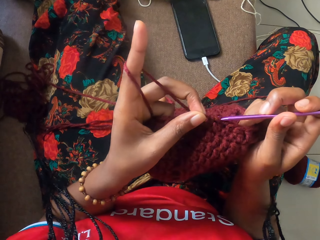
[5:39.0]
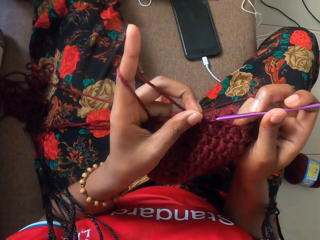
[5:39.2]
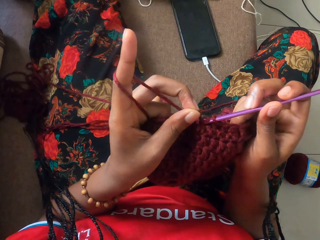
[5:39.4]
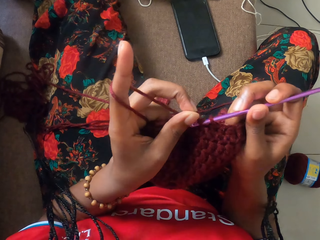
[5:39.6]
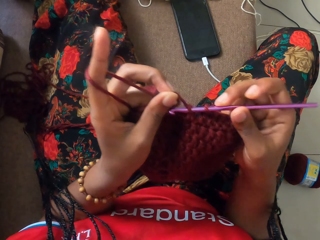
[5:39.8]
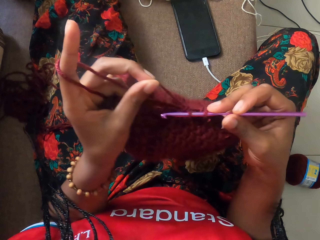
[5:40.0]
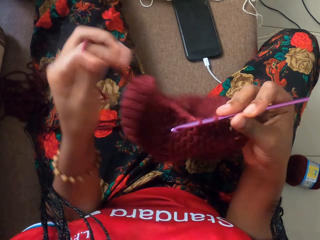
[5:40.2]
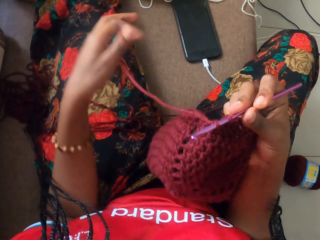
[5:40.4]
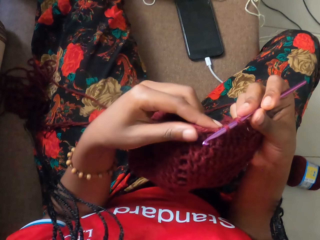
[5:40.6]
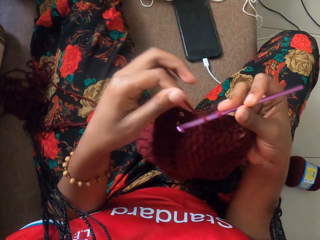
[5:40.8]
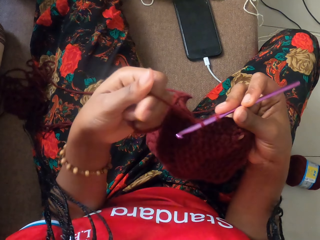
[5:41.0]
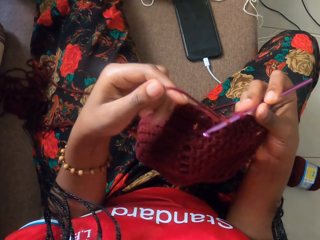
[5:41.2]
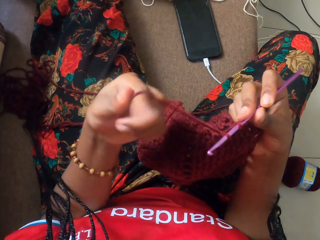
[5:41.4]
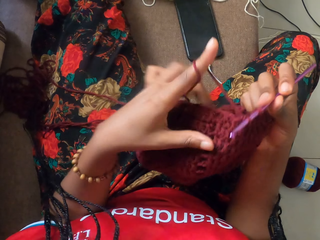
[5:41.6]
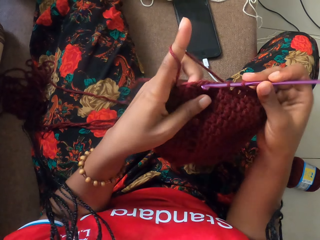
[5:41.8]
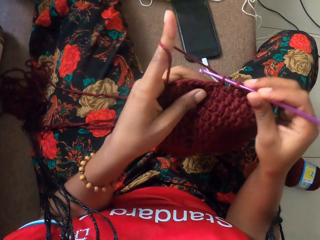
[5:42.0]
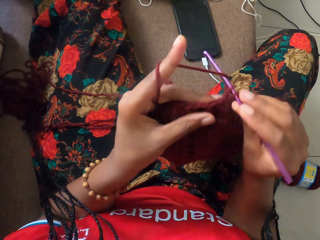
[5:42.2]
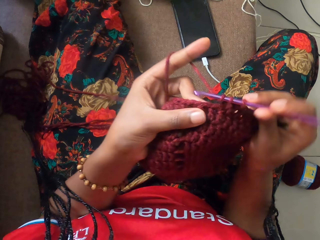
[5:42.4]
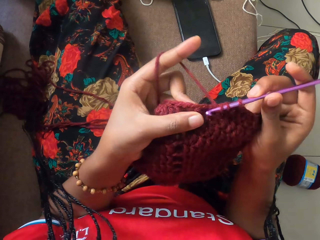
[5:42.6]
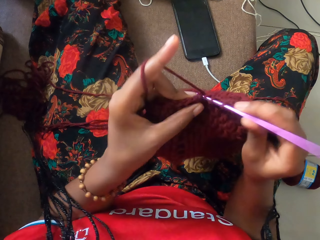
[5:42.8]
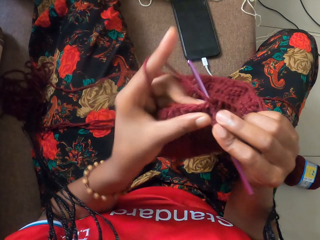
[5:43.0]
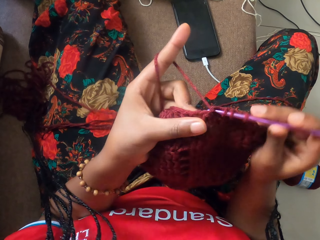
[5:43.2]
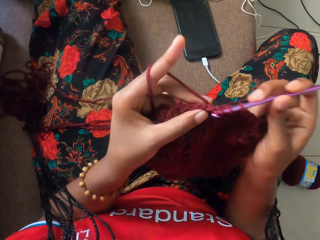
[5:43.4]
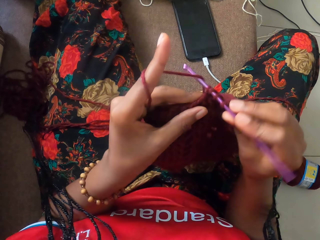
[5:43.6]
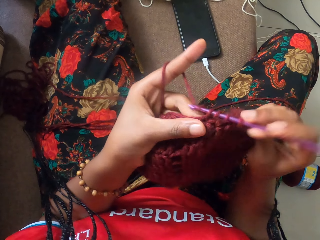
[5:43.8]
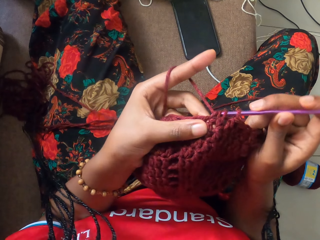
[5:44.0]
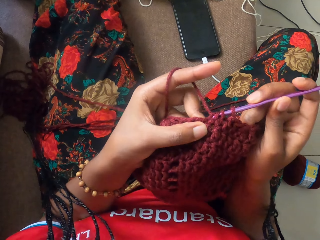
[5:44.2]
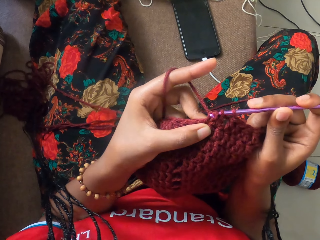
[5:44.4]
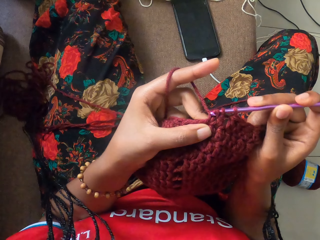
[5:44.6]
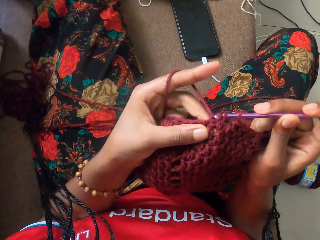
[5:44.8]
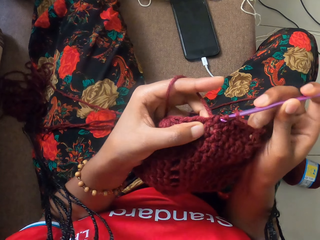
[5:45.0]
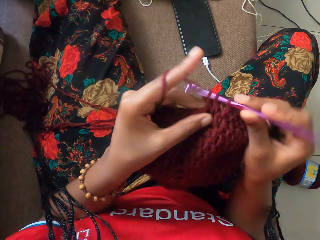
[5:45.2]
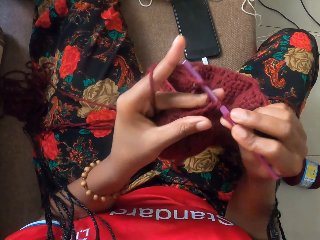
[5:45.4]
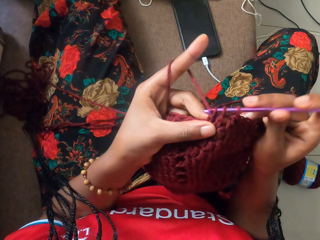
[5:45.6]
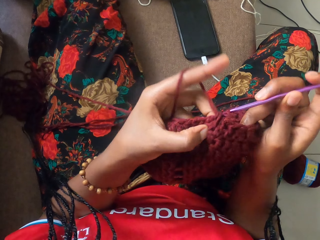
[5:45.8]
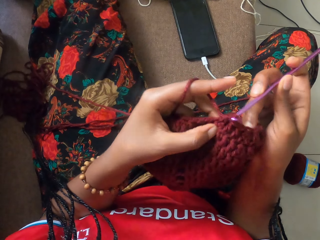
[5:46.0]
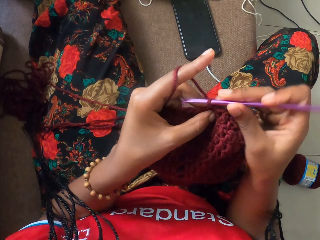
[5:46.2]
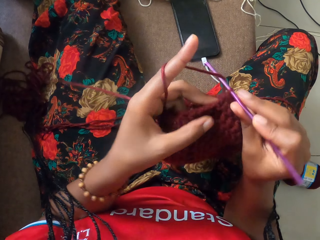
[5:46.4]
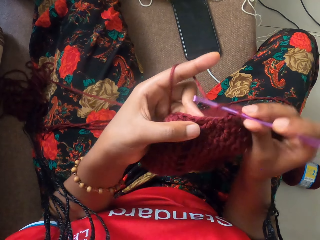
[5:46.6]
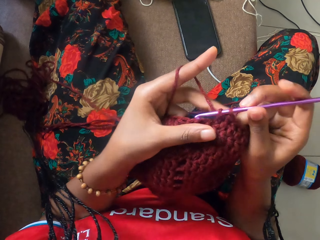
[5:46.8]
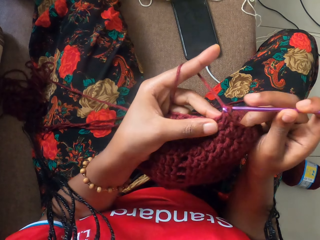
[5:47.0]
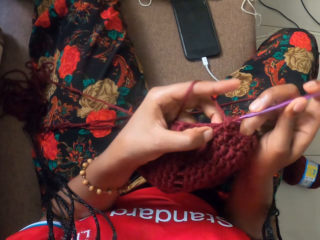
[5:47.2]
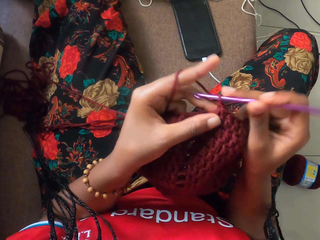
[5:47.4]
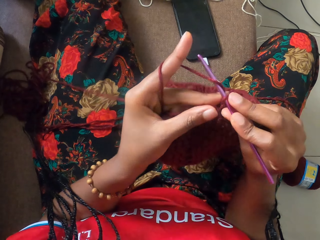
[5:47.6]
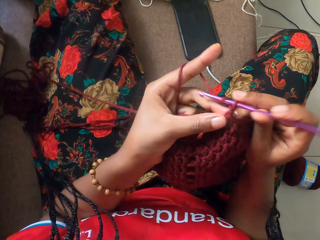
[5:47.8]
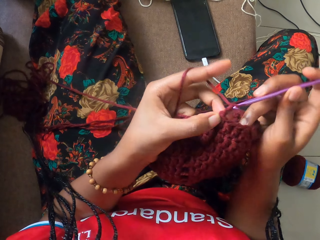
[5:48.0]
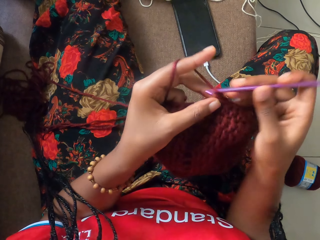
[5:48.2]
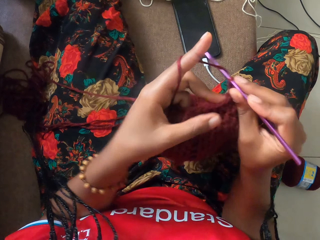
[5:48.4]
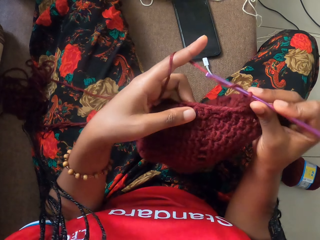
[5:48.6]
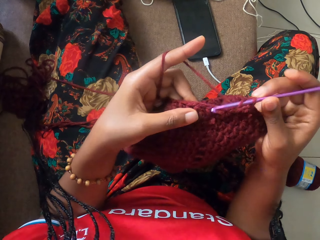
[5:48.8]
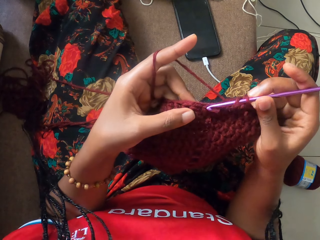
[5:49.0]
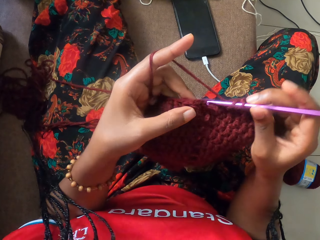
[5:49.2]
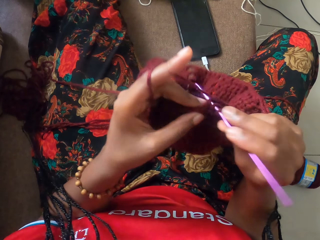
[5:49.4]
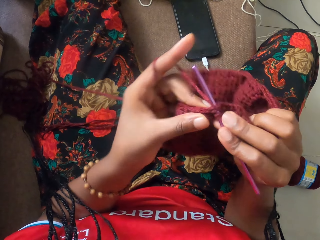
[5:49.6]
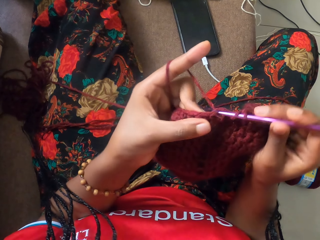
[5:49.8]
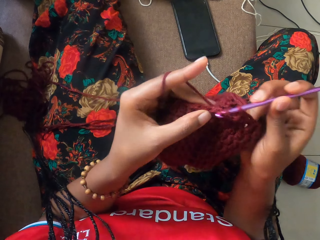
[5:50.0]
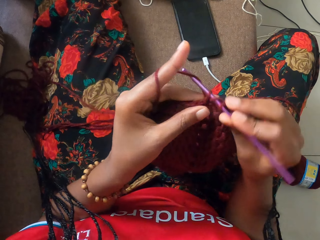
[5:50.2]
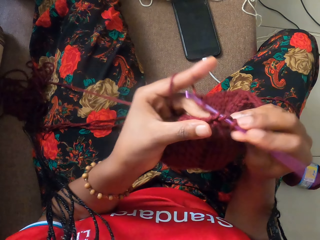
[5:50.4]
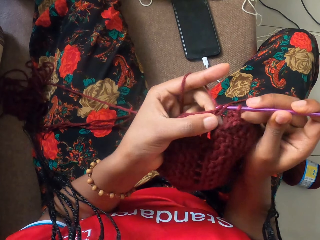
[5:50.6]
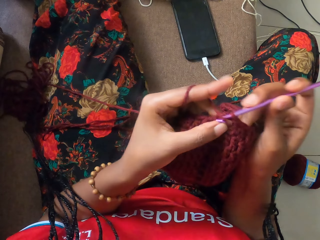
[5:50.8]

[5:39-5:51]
The camera wearer removes the thread from a finger. They roll the thread on a finger. They knit with a knitting needle.

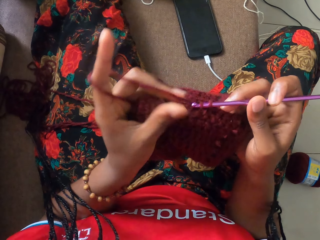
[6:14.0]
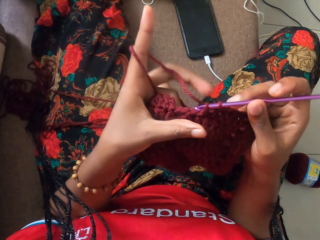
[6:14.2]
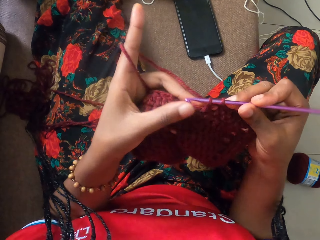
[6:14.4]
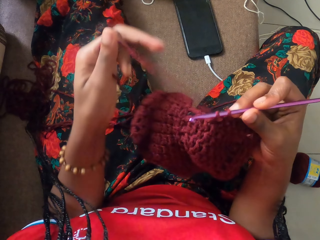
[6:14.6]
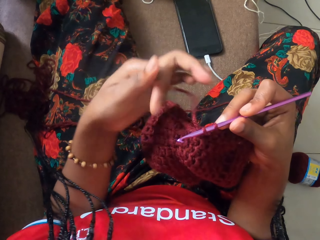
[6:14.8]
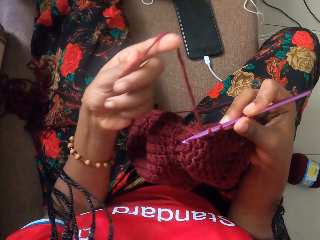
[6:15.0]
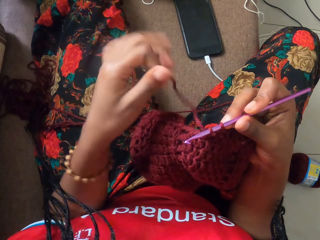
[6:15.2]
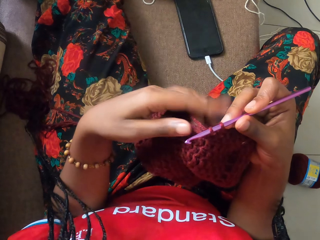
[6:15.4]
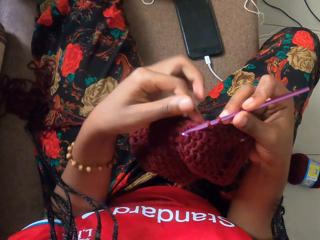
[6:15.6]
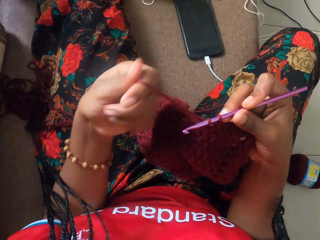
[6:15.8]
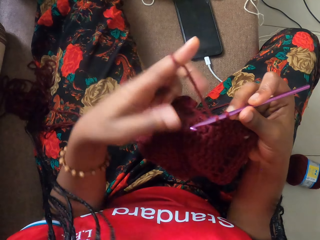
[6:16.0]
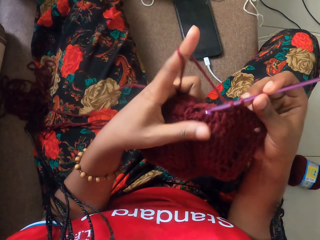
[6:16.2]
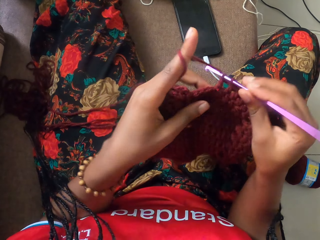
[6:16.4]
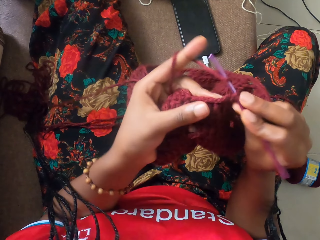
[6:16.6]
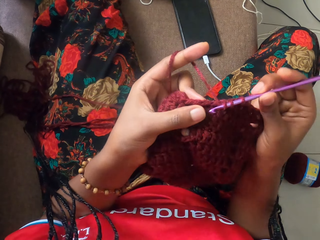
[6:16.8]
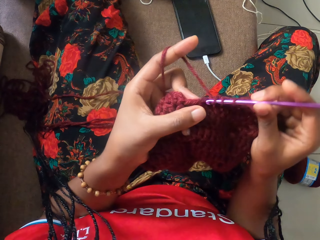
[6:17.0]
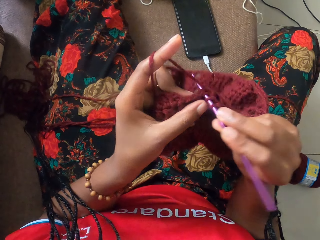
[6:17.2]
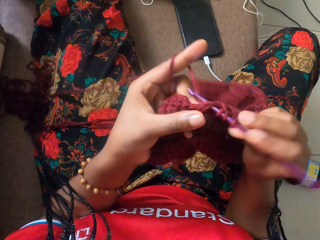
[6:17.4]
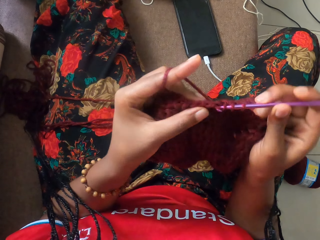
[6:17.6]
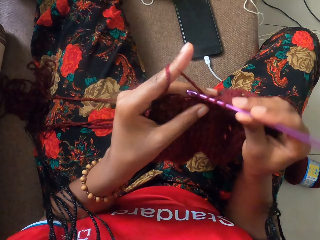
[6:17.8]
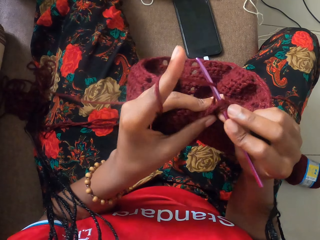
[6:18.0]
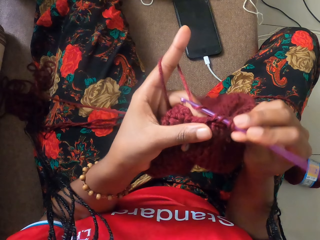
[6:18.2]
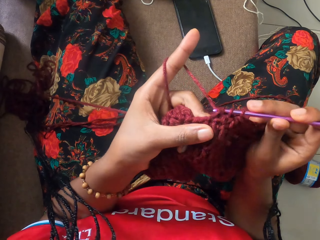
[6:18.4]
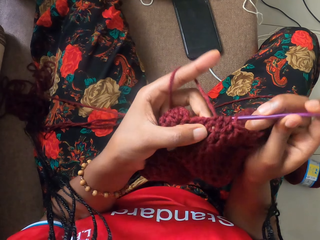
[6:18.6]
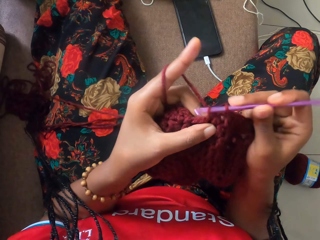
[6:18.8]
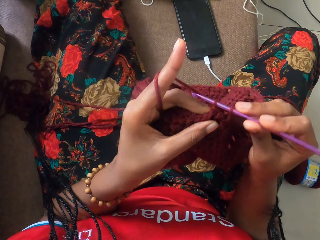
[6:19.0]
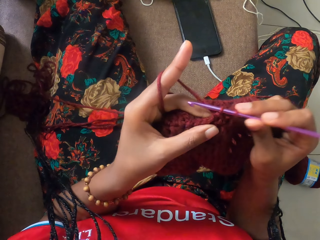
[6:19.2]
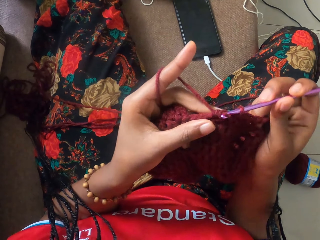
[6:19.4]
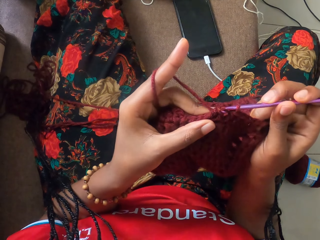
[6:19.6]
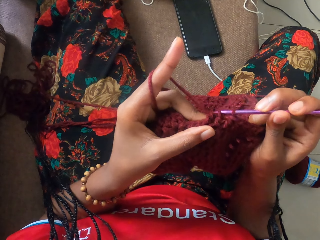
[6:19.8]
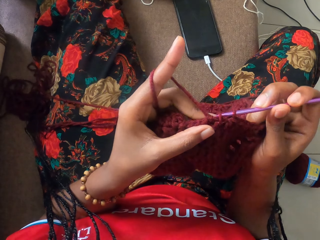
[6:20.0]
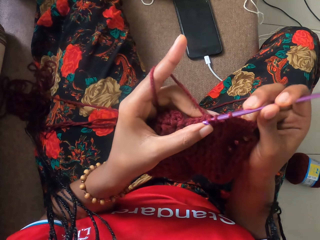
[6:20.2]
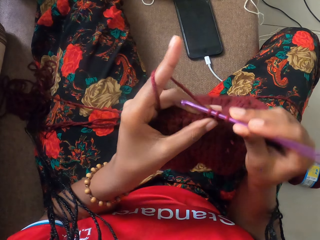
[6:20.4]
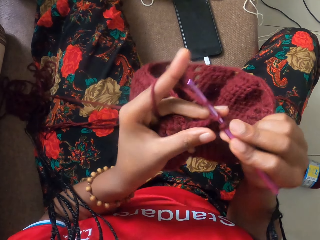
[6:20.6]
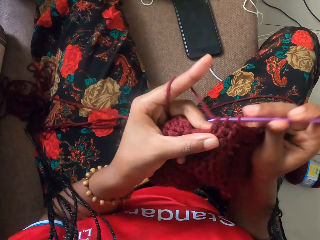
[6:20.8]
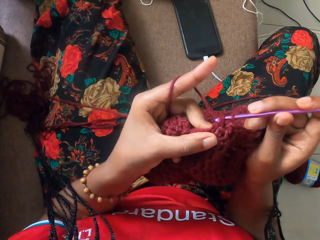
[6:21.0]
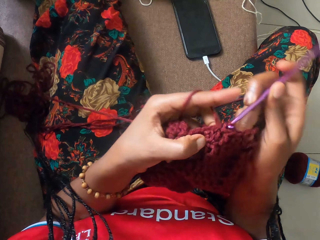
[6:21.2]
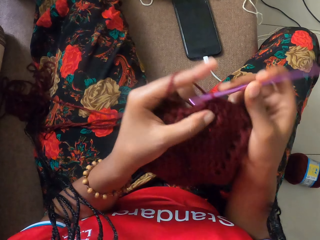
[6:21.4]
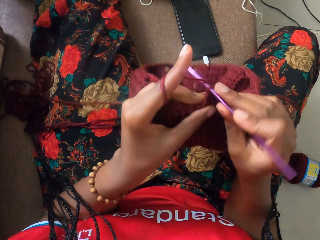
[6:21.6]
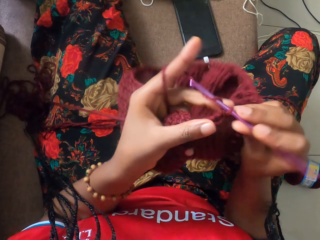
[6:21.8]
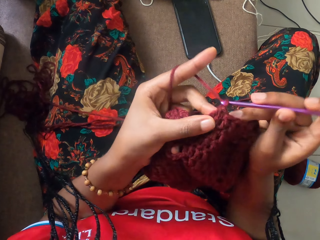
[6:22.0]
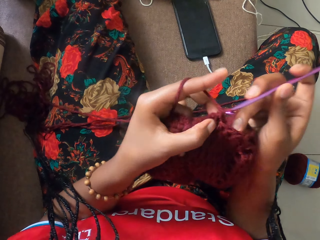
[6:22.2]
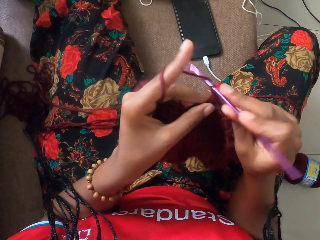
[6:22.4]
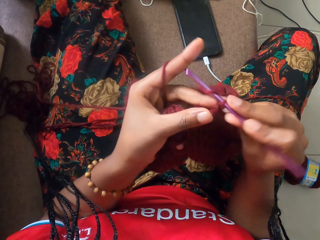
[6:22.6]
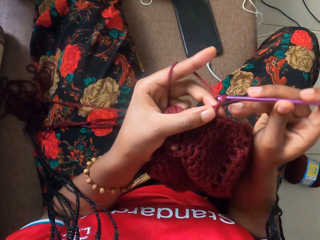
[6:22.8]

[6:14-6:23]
The camera wearer removes the thread from a finger. They roll the thread on a finger.
